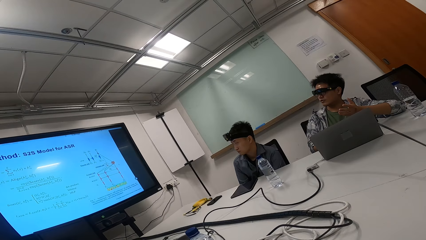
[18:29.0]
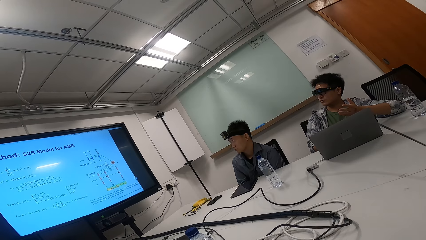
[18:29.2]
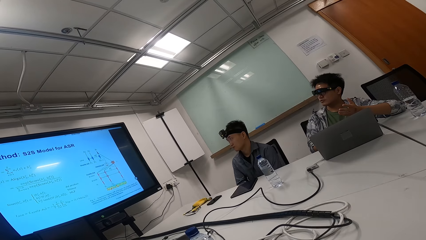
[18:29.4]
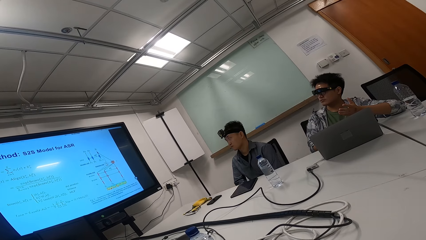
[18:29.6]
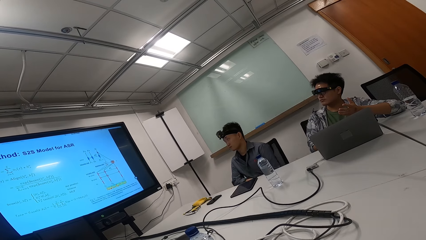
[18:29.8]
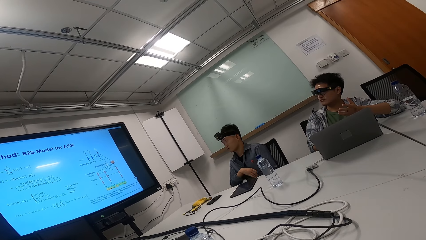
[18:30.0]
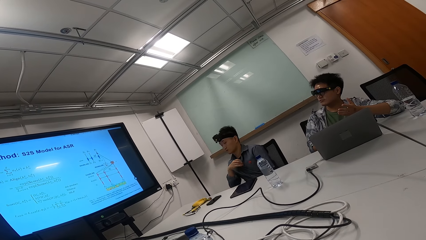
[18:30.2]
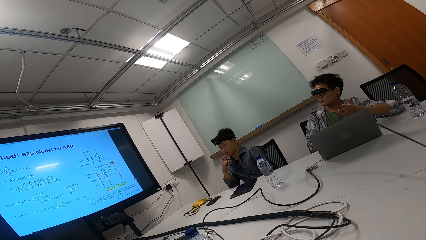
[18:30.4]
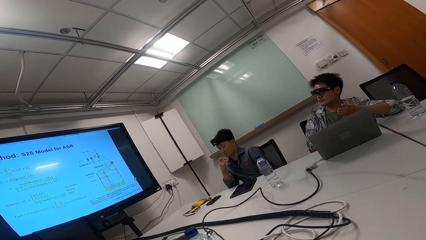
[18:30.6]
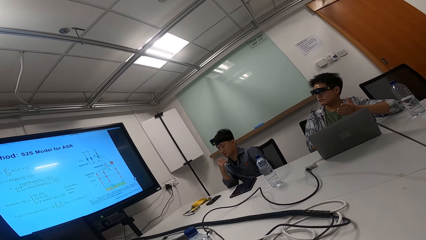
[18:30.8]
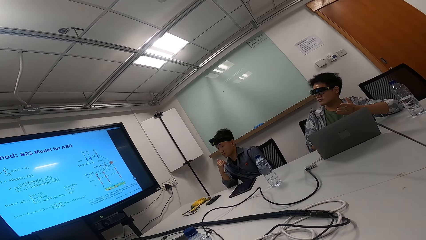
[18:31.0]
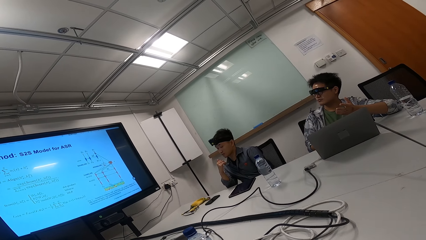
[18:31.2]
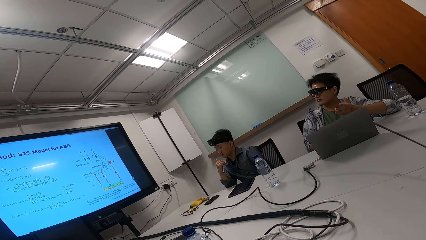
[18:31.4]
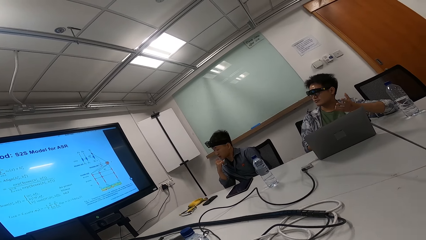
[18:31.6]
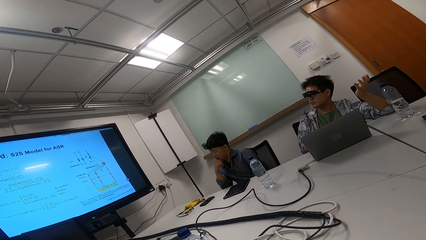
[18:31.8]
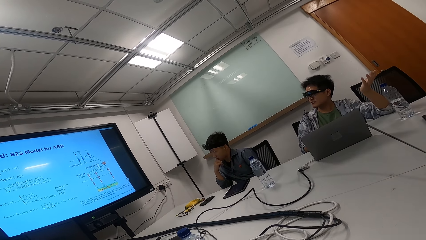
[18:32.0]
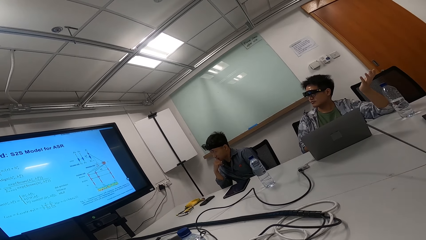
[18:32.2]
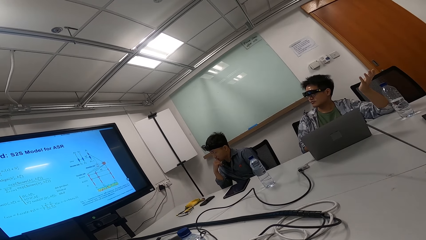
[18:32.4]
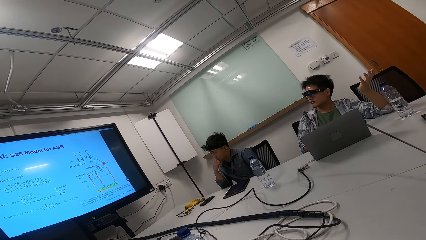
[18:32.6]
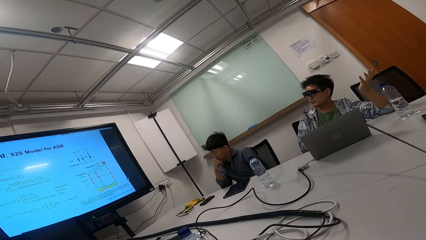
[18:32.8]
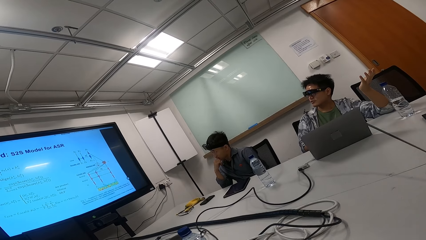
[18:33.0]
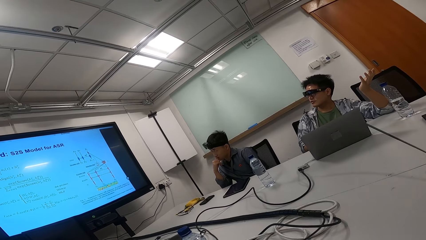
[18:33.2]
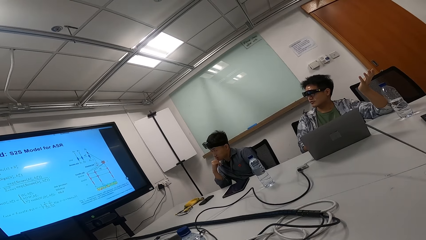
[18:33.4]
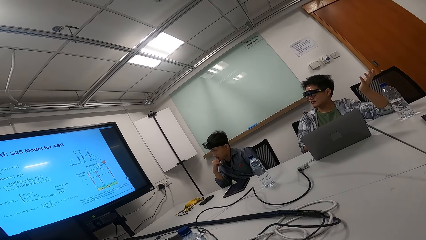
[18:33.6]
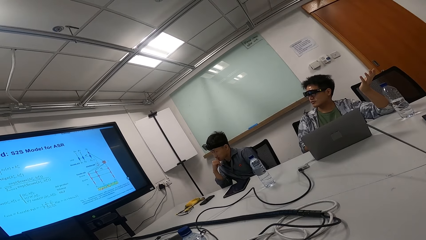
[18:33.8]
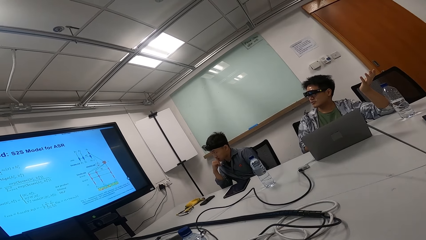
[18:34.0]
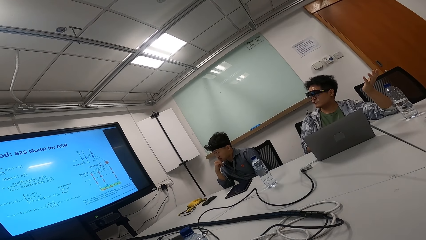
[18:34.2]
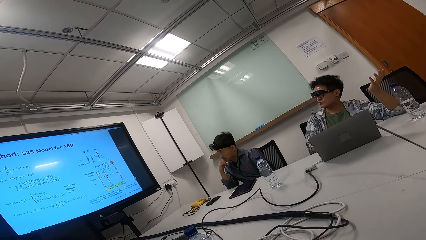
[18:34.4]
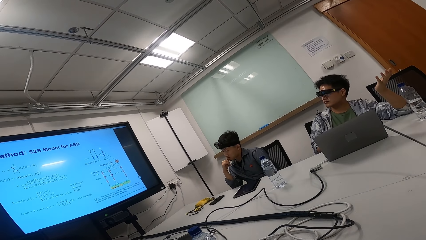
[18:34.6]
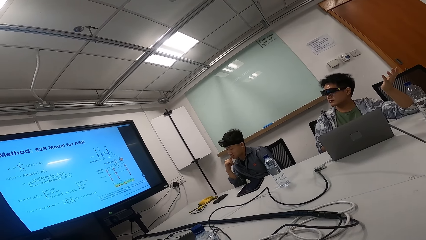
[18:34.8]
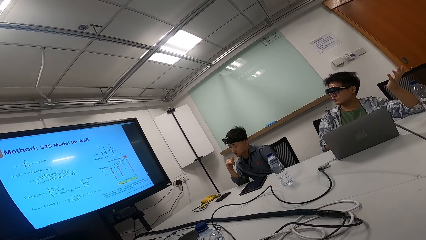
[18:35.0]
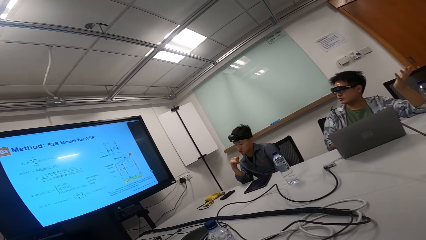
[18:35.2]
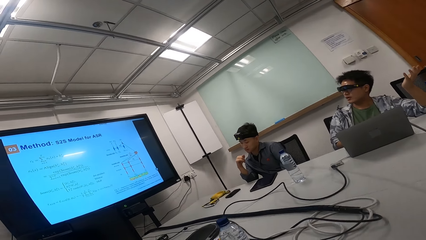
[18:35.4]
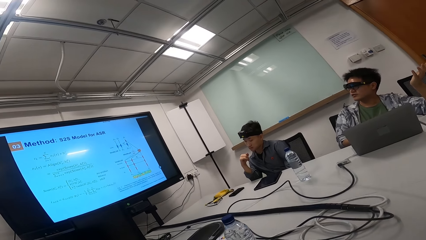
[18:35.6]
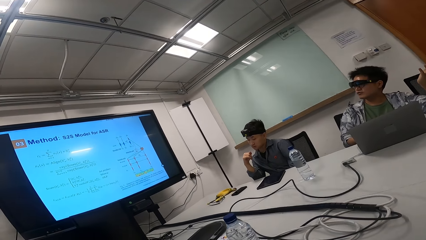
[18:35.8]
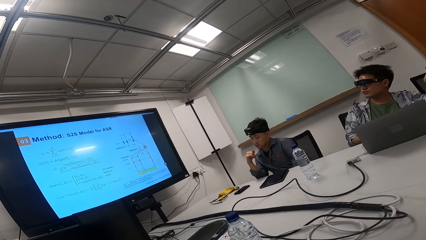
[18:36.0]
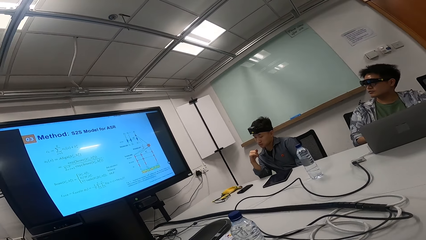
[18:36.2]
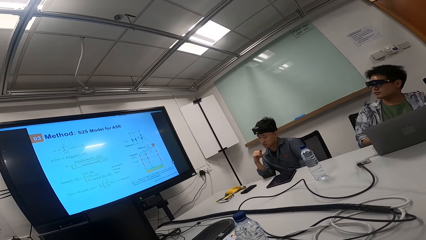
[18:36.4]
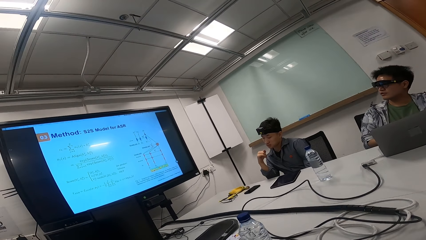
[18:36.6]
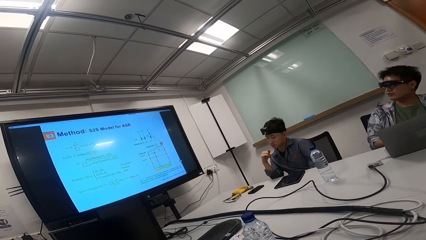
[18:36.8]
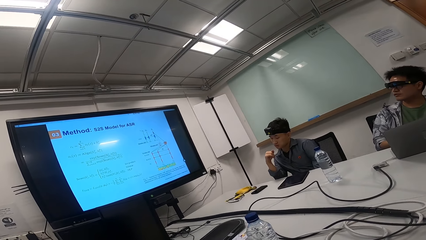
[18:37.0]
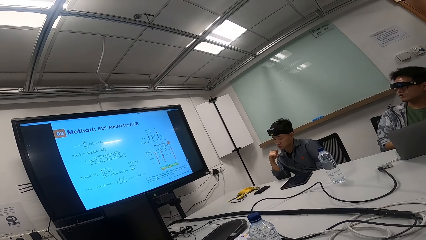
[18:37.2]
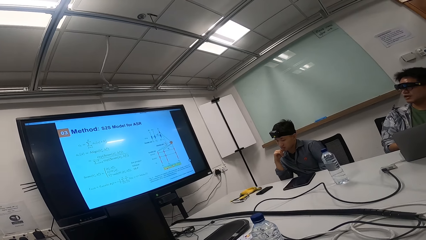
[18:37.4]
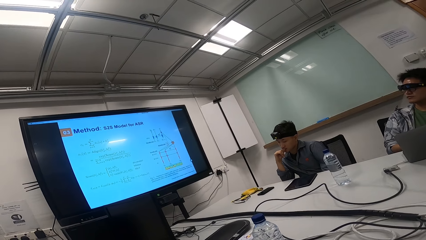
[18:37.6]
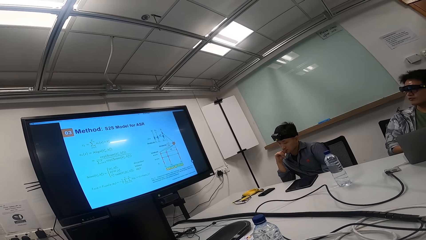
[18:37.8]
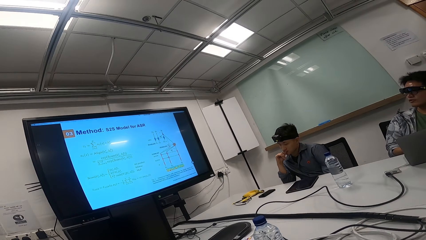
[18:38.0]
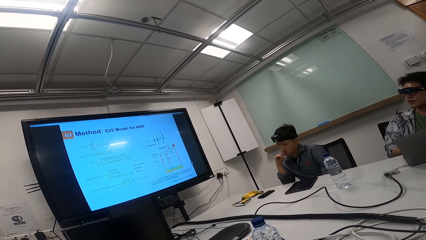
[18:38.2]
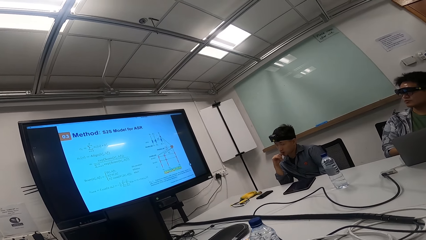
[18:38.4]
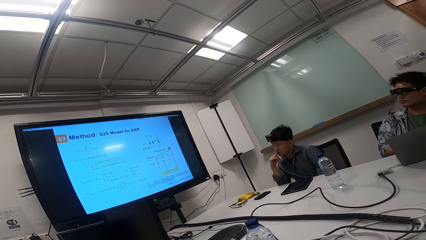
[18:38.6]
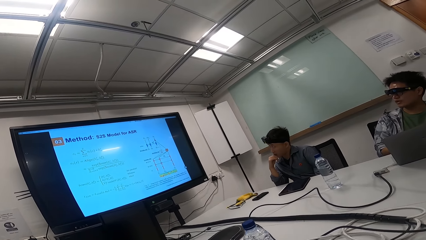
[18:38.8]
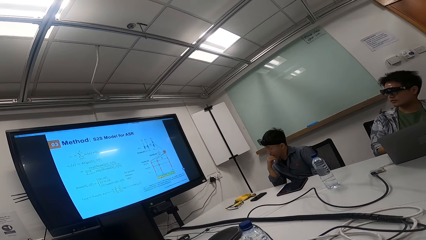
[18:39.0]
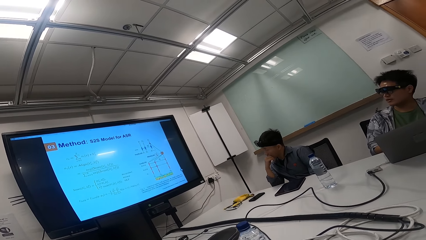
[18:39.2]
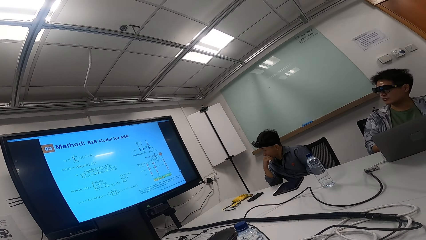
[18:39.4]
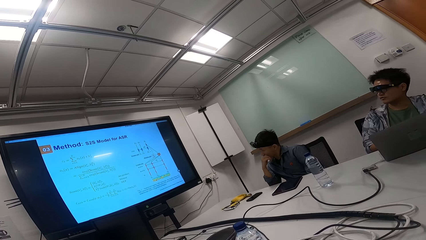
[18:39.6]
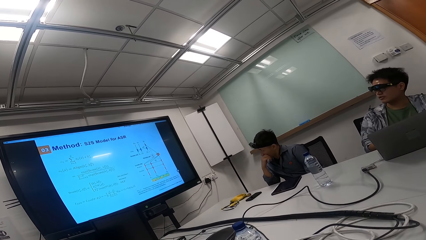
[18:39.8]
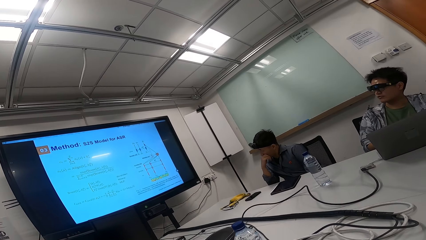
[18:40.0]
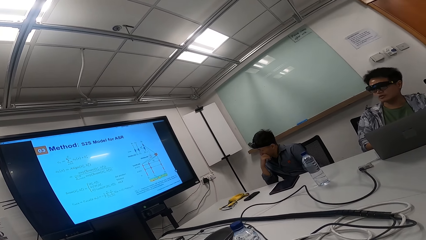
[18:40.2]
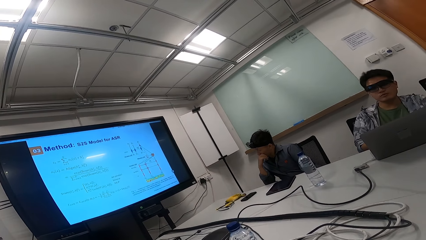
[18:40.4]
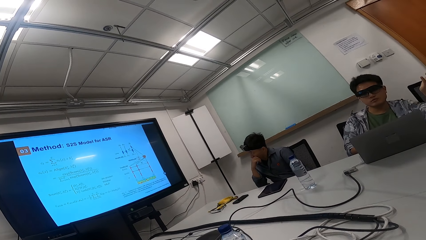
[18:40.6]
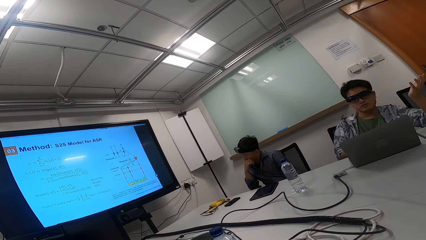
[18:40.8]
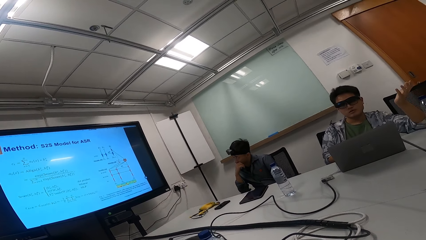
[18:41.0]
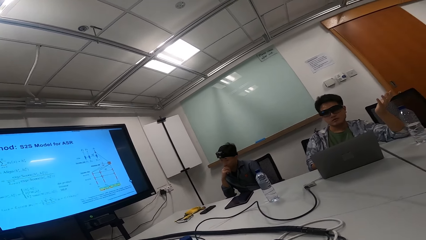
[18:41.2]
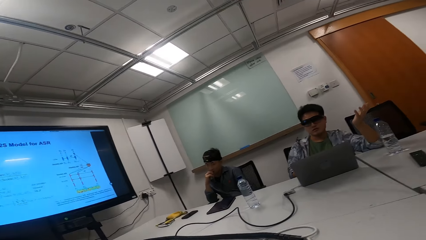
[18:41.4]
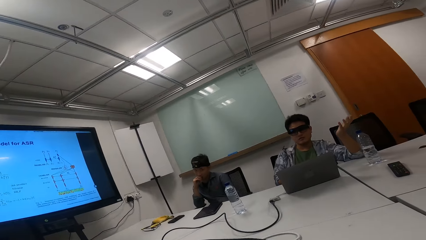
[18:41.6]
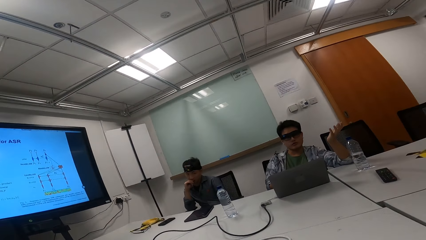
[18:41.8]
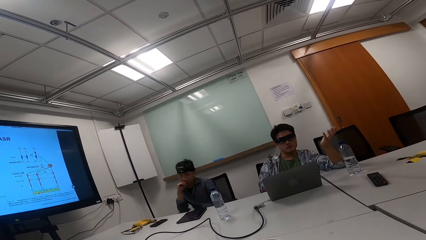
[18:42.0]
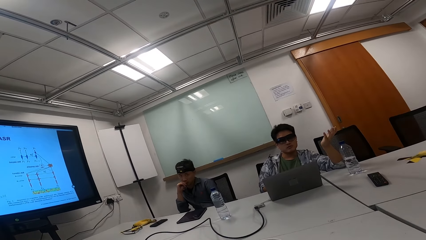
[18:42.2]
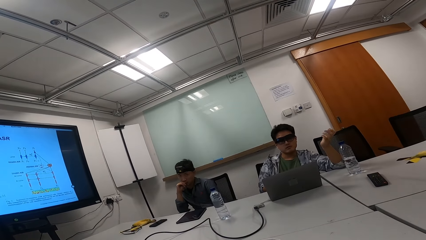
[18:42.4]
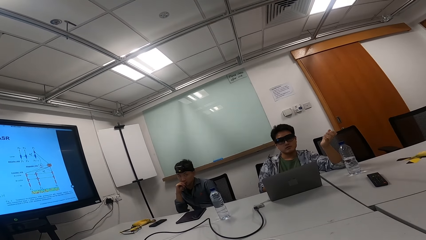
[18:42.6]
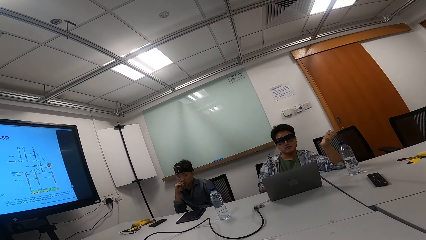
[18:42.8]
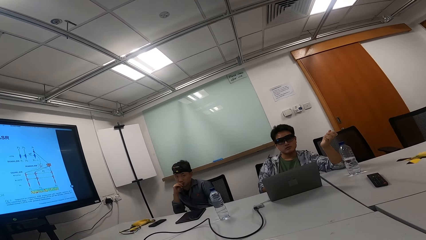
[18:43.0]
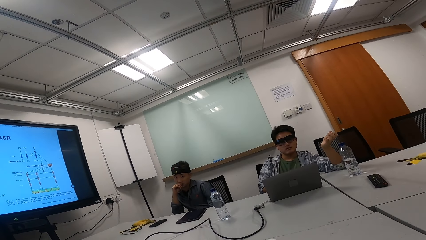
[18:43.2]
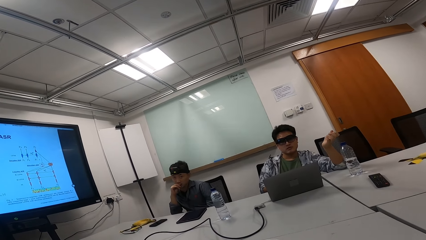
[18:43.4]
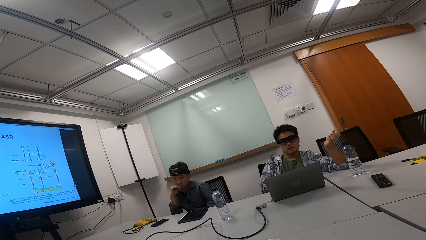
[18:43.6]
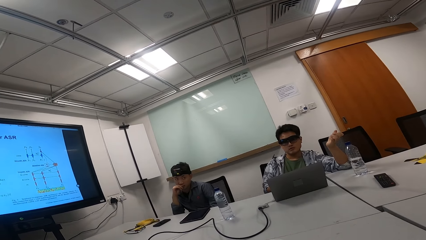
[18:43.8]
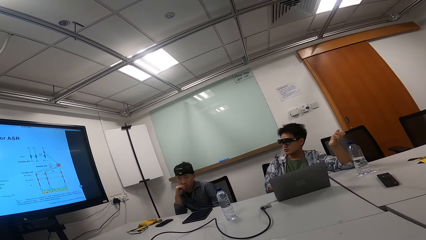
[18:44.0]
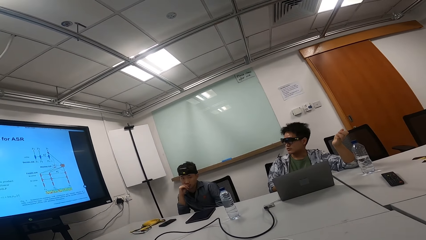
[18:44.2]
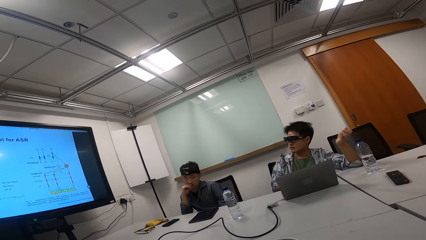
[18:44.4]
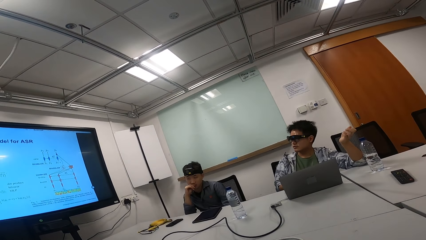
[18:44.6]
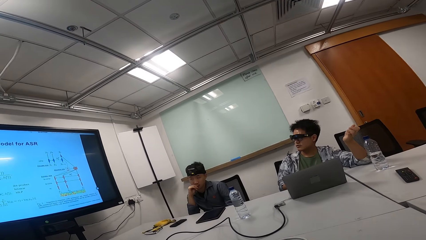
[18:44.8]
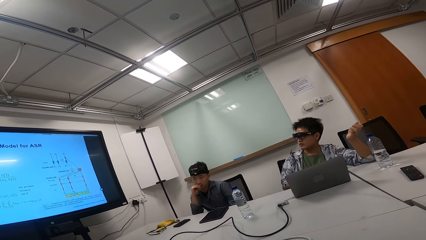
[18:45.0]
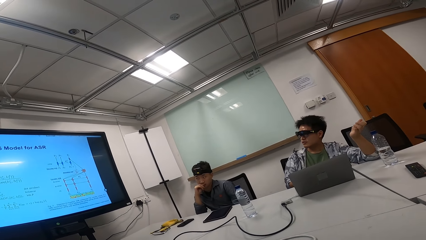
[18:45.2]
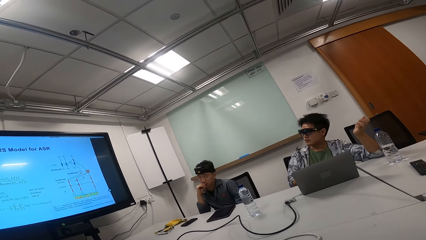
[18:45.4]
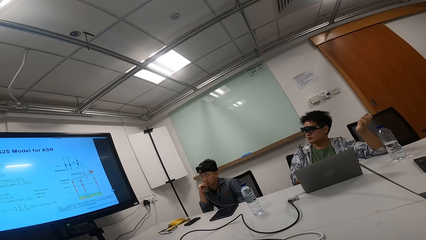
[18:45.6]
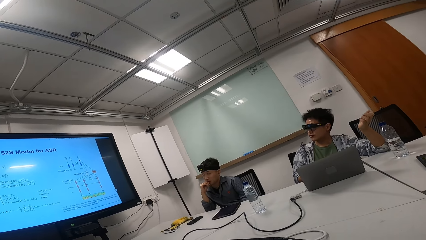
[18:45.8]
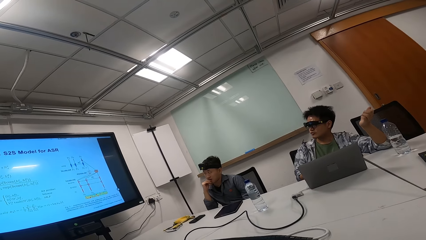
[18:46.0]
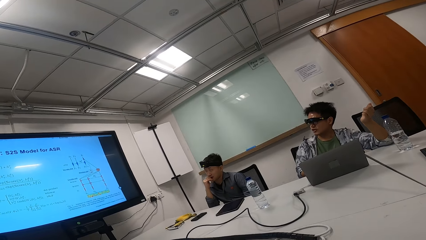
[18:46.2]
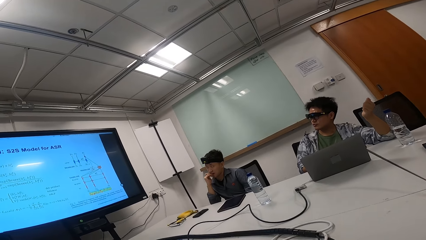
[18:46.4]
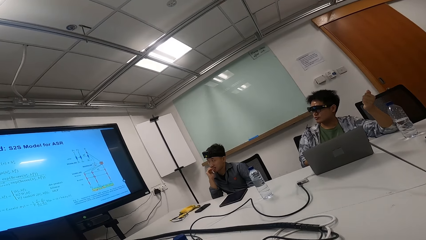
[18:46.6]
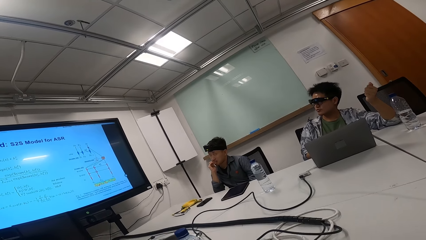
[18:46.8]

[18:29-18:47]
A person looks at his right hand. The person puts his right hand in the mouth. Another person raises the hand. The first person puts a finger in the mouth. The other person looks at the camera wearer. The first person looks at the camera wearer and moves forward on the chair. The other person raises the hand.
